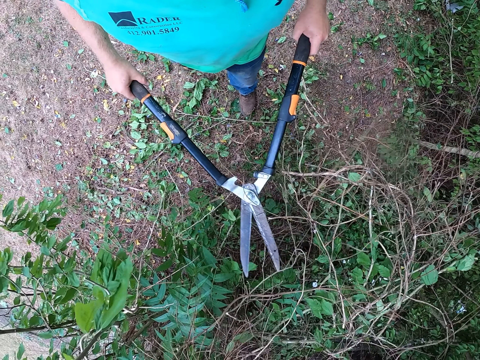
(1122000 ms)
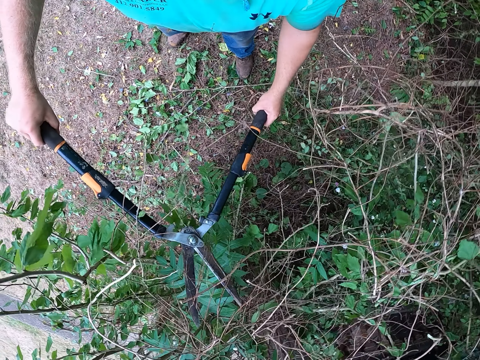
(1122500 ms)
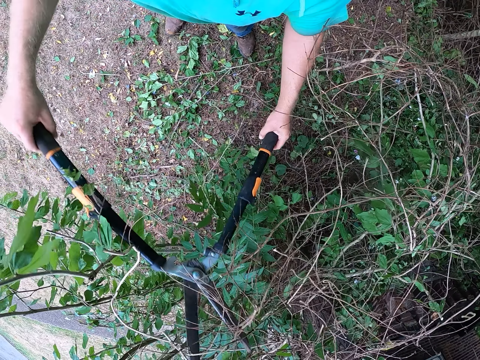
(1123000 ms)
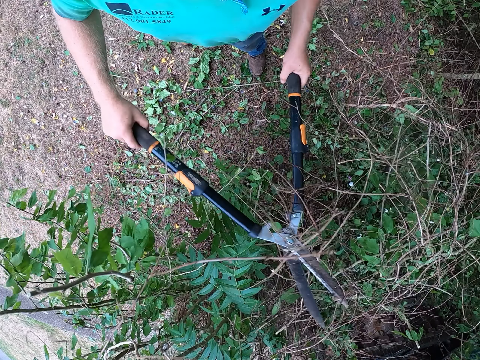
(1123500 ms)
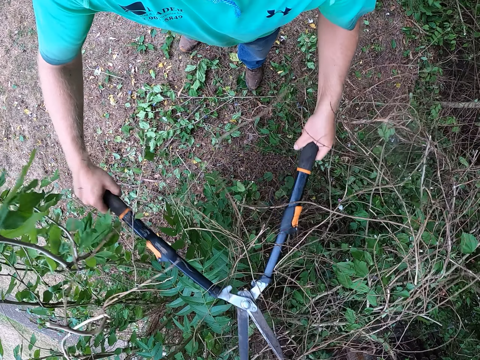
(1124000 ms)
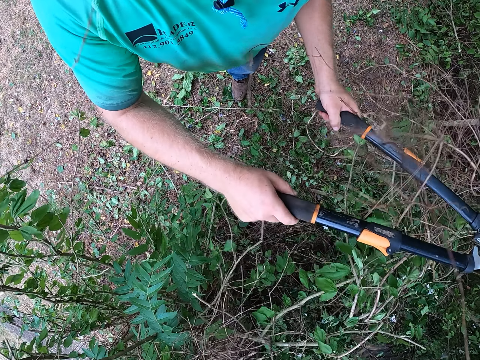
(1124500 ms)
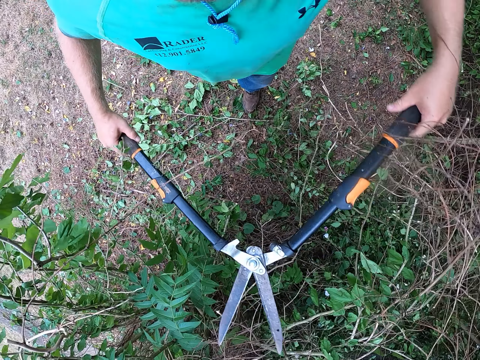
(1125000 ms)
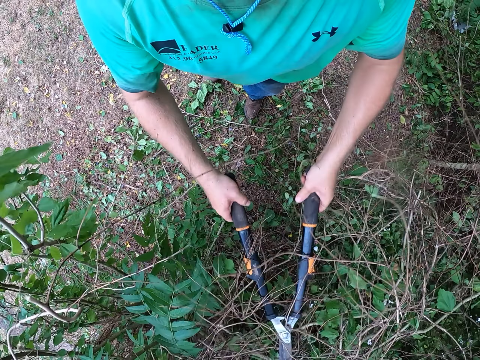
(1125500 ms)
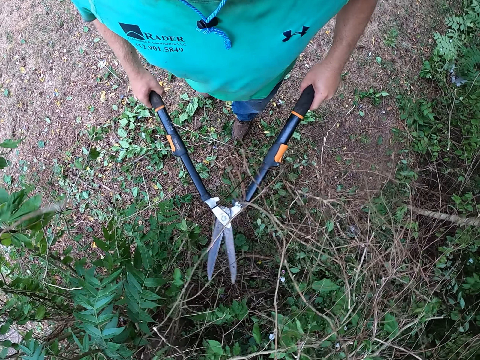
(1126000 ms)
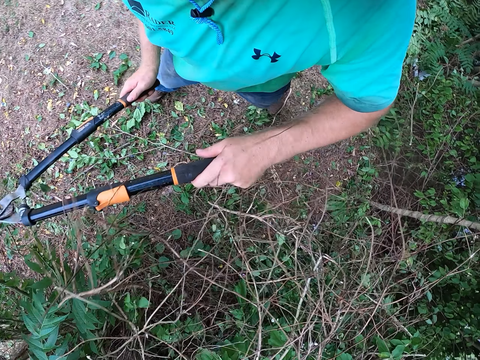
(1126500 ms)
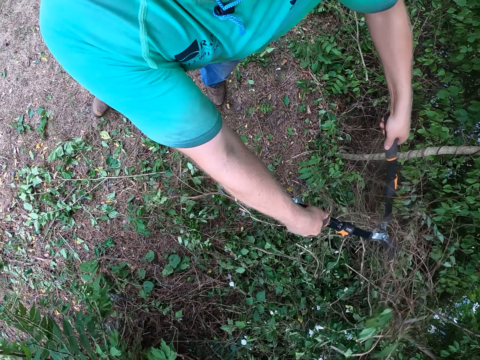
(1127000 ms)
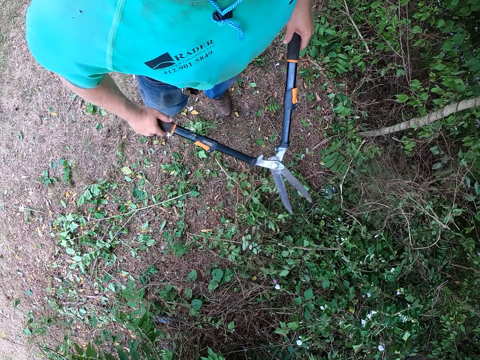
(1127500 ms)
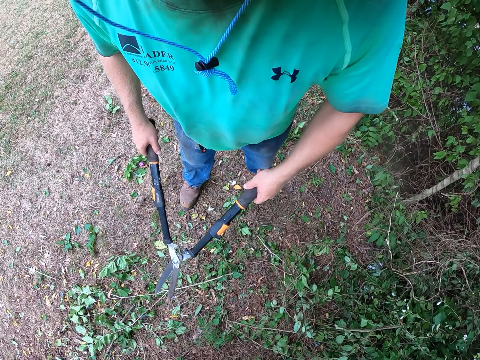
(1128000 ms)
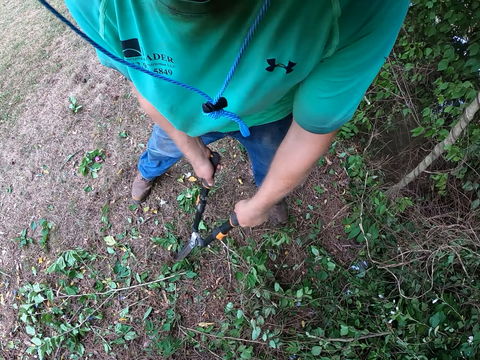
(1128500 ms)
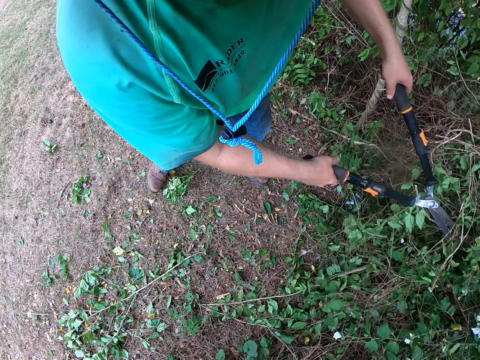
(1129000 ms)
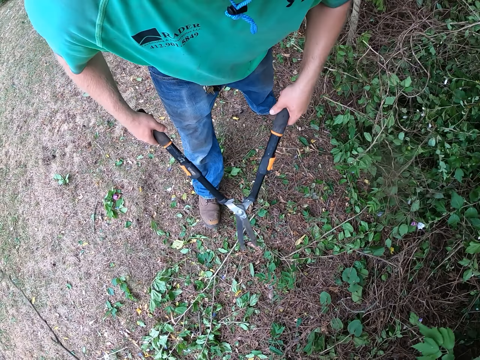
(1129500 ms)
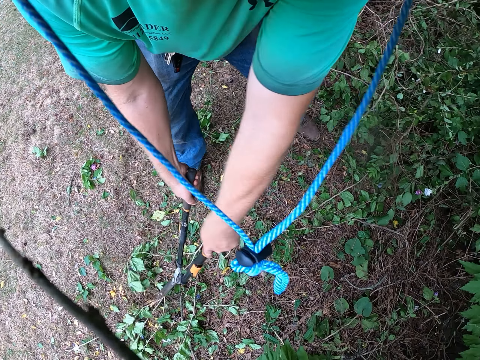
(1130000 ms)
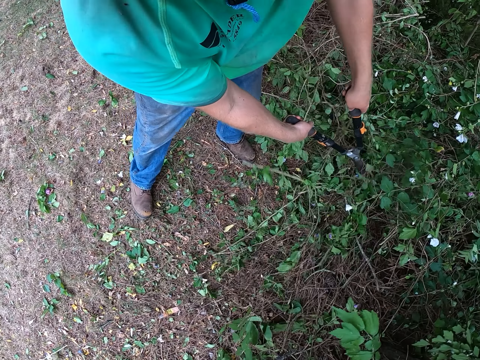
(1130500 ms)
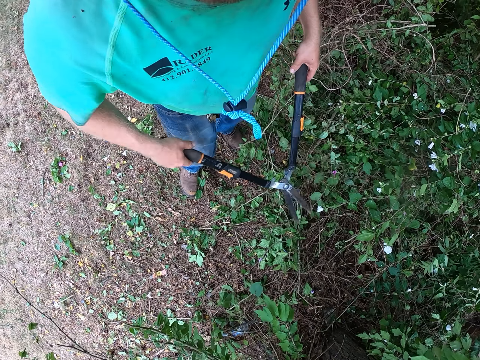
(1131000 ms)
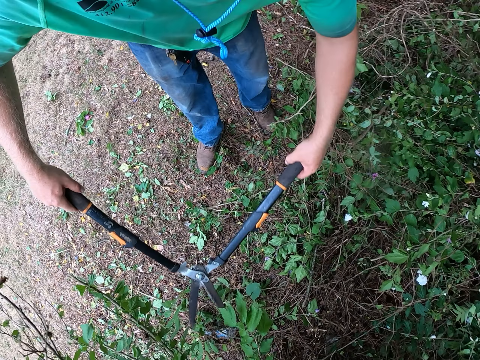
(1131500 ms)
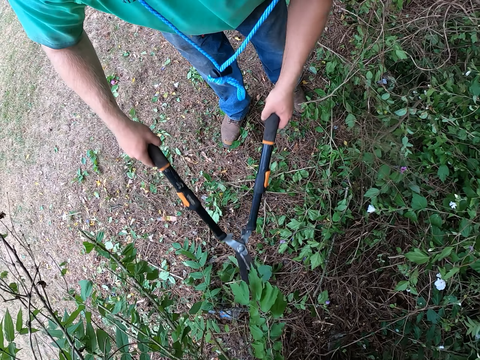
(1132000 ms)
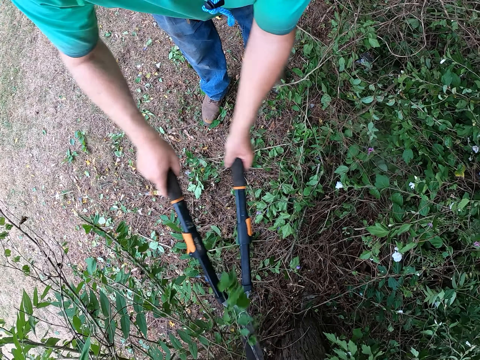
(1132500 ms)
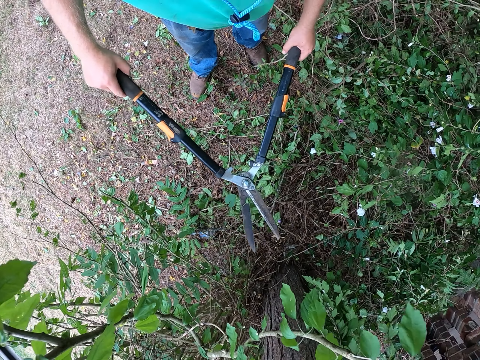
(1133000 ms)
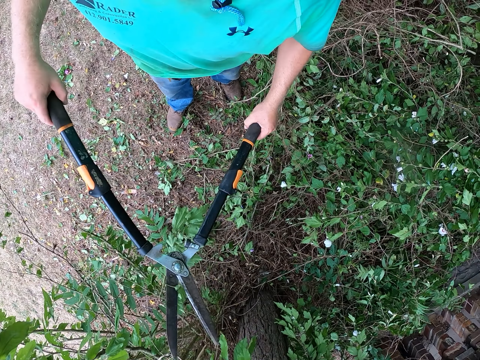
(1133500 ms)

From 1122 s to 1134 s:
The camera wearer looks around. They cut twigs on the tree with the hedge shears in both hands. They cut twigs on the tree again. They hit twigs on the tree with the hedge shears in both hands. They look around. They pack twigs on the ground with the hedge shears in both hands. They rake twigs on the ground with the hedge shears in both hands. They cut twigs on the tree with the hedge shears in both hands.

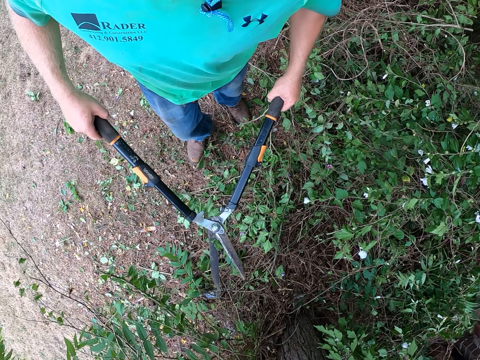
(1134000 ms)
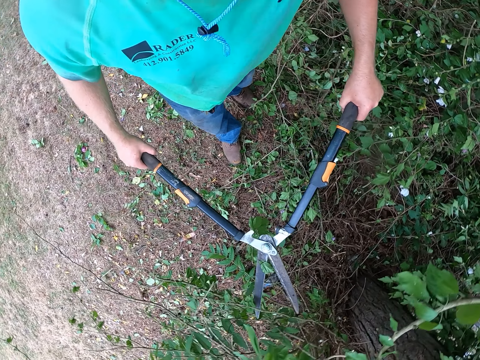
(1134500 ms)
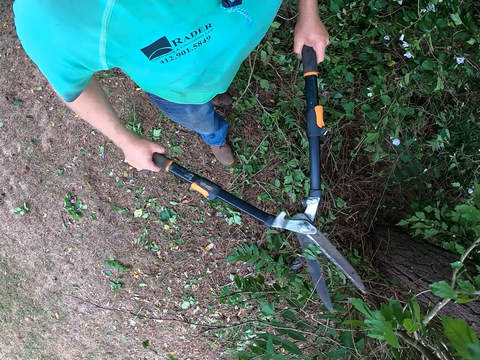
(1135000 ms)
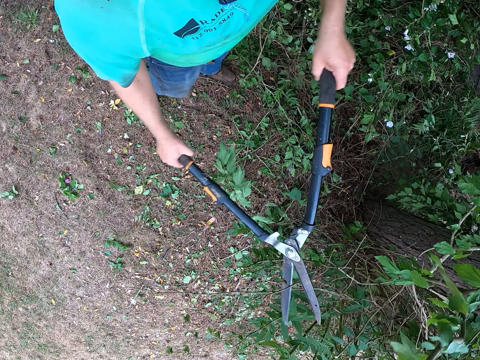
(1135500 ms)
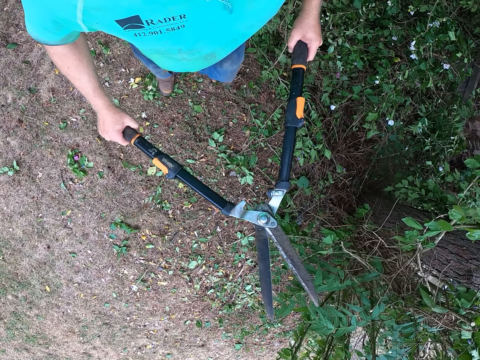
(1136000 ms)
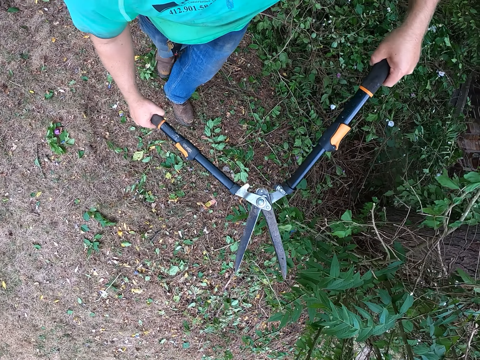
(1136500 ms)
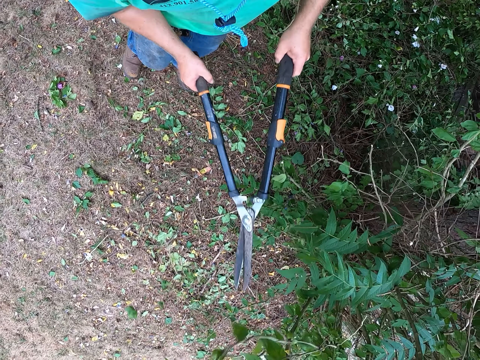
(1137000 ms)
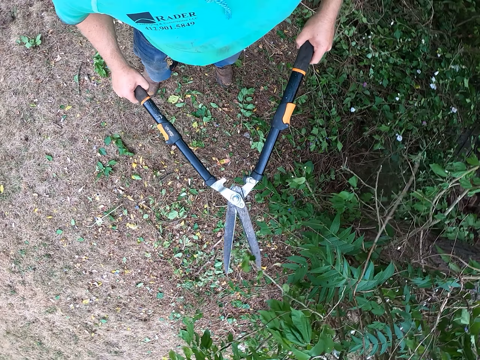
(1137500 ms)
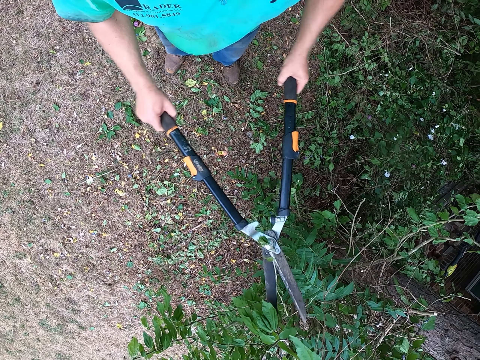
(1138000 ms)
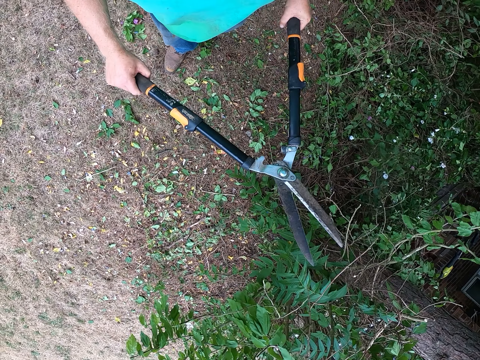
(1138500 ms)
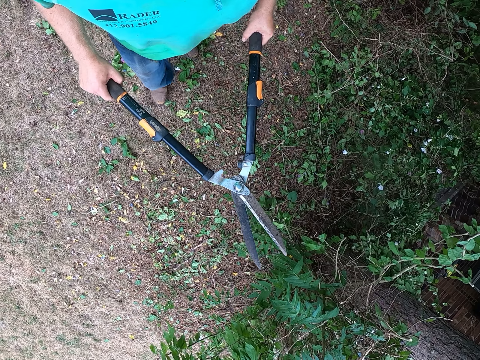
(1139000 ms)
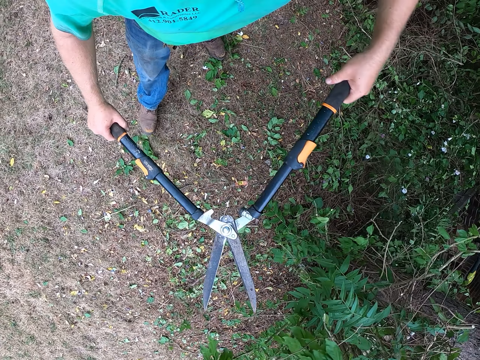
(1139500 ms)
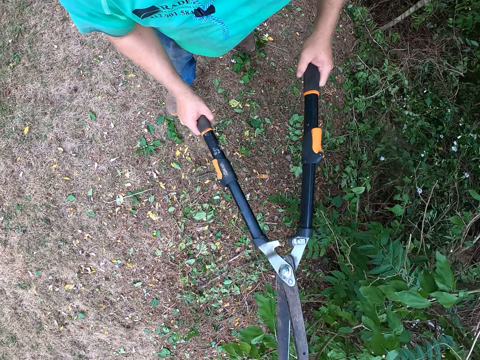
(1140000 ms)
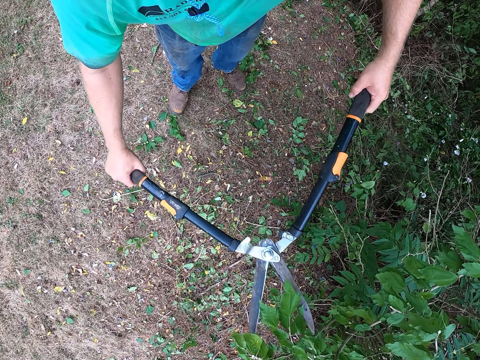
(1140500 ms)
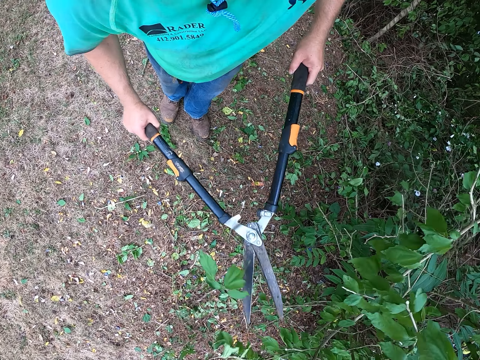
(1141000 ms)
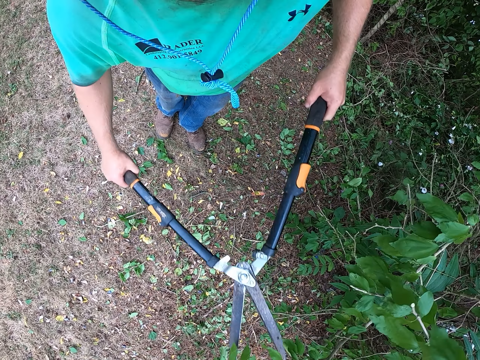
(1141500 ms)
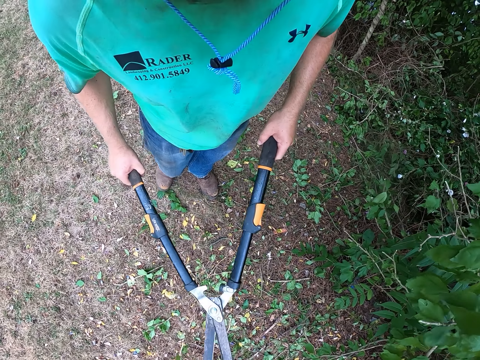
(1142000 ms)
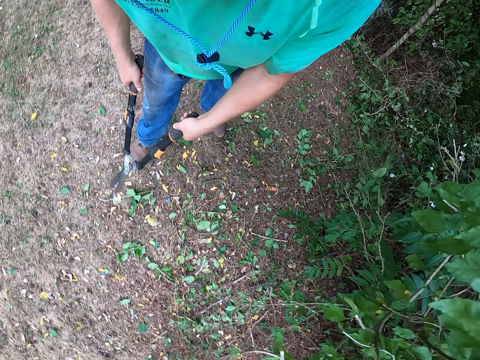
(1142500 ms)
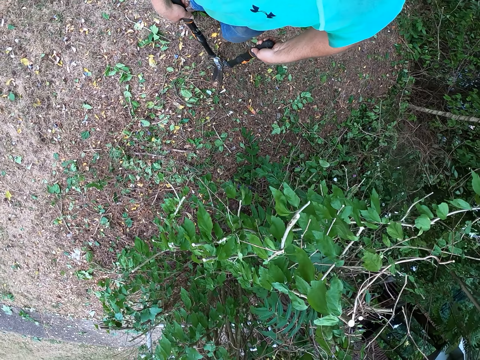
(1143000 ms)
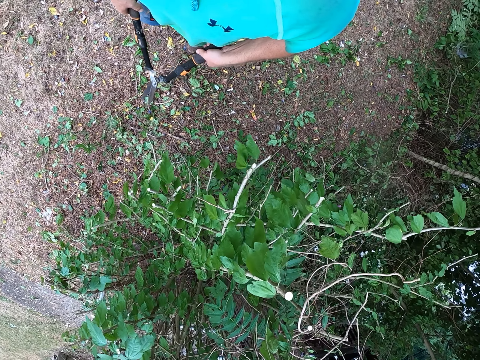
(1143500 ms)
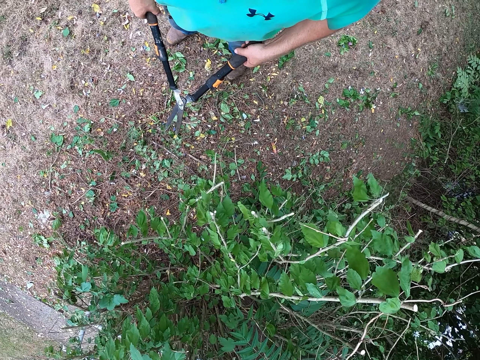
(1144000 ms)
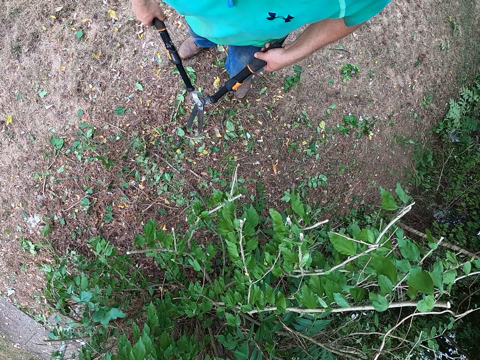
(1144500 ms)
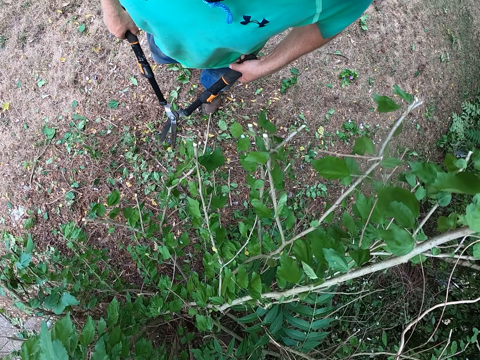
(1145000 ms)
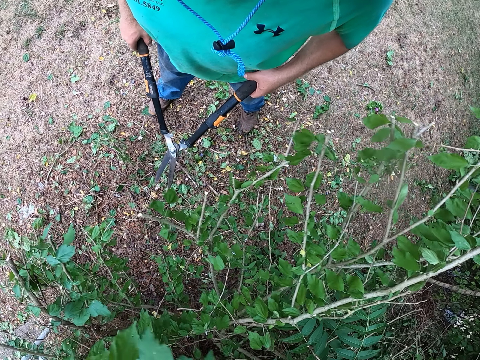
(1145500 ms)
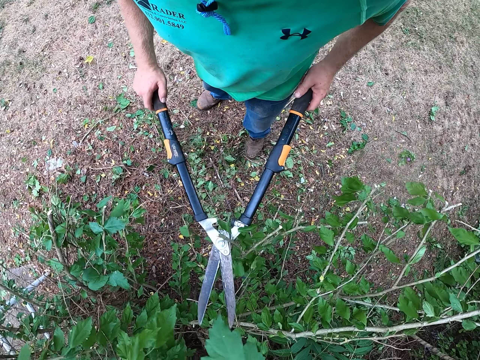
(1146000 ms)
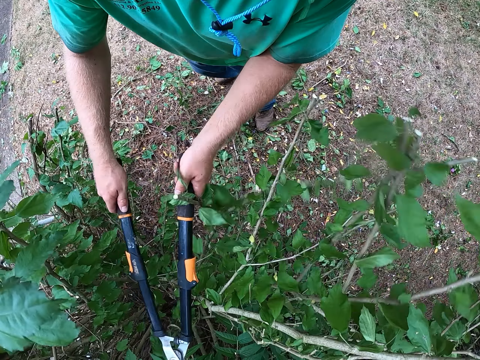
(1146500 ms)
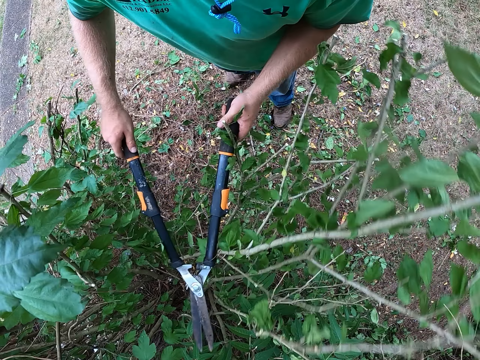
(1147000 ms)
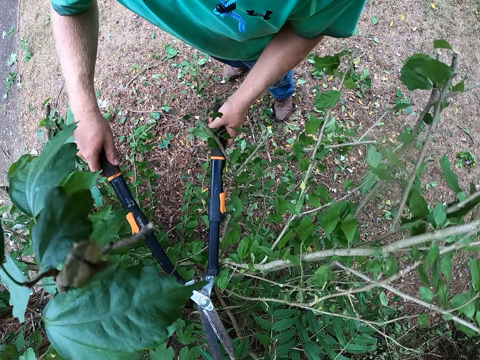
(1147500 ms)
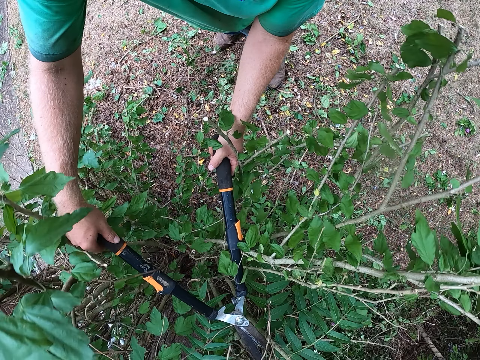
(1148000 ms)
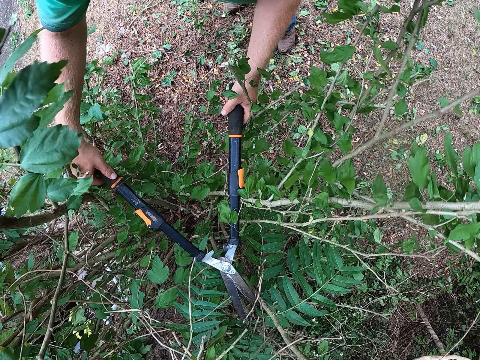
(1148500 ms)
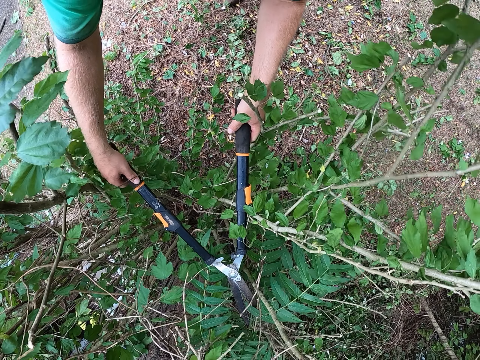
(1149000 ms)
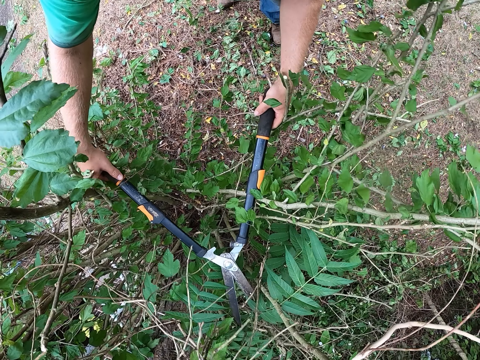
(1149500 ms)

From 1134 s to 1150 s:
The camera wearer looks around. They cut twigs on the tree with the hedge shears in both hands. They cut twigs on the tree again. They look around. They cut twigs on the tree with the hedge shears in both hands. They cut twigs on the tree again. They look around. They cut twigs on the tree with the hedge shears in both hands. They look around. They cut twigs on the tree with the hedge shears in both hands. They cut twigs on the tree again. They look around and walk around. They cut the plant using the shears. They hit twigs on the tree with the hedge shears in both hands. They look around. They cut twigs on the tree with the hedge shears in both hands.
